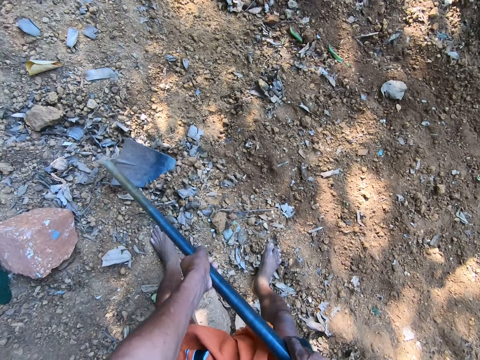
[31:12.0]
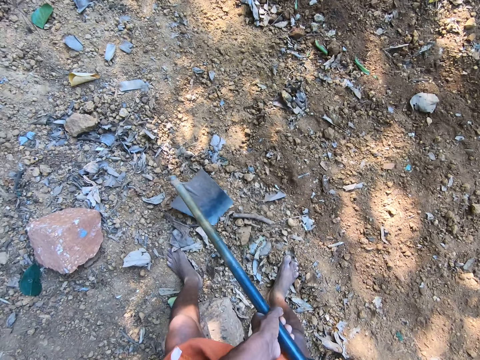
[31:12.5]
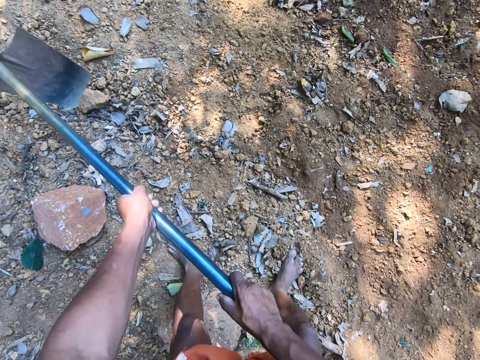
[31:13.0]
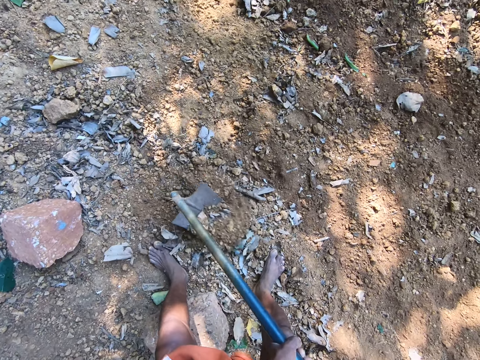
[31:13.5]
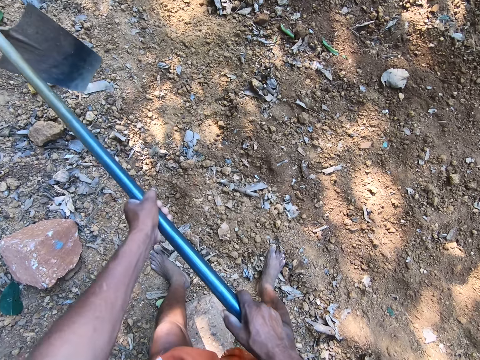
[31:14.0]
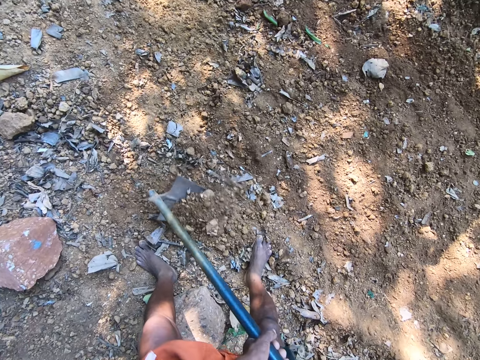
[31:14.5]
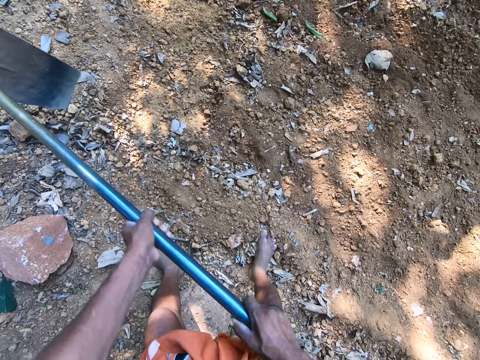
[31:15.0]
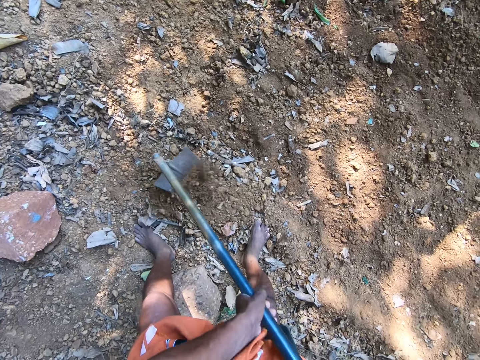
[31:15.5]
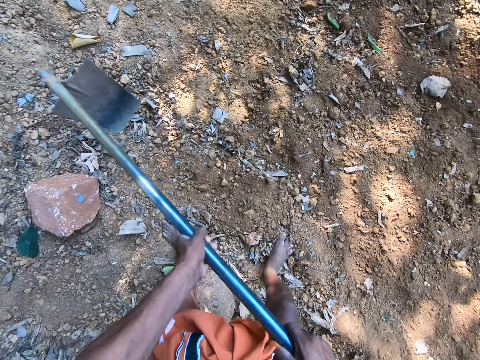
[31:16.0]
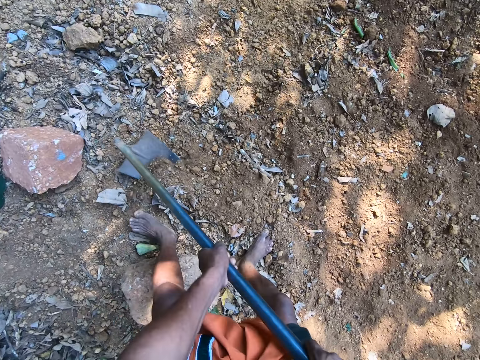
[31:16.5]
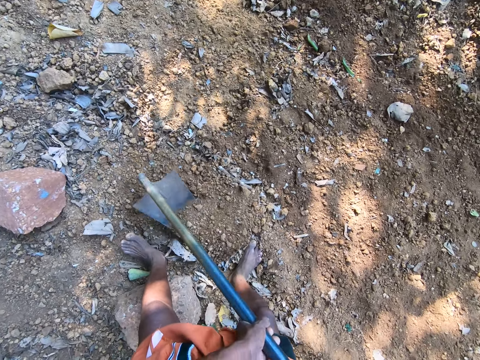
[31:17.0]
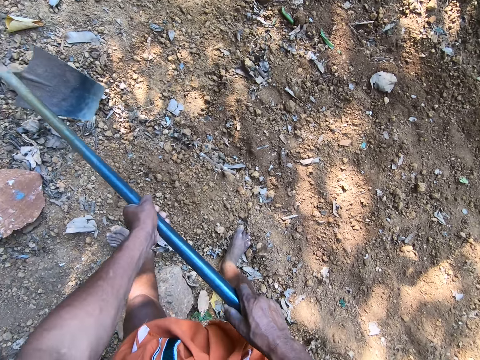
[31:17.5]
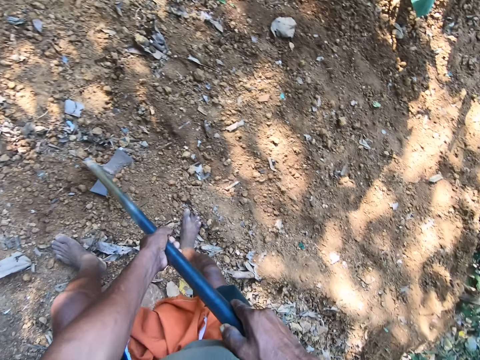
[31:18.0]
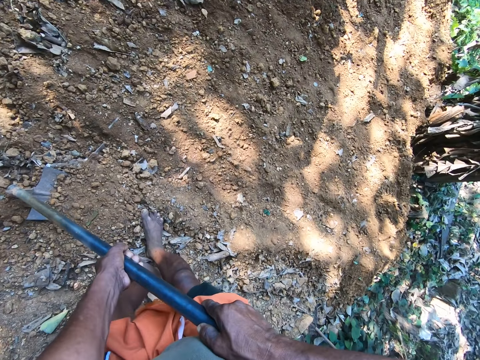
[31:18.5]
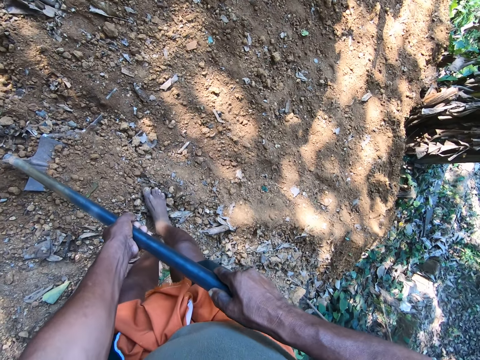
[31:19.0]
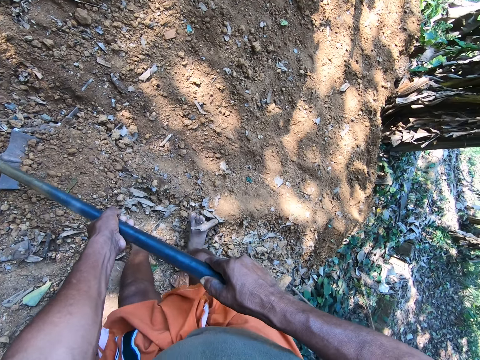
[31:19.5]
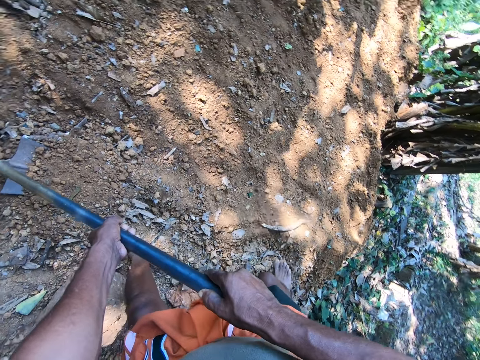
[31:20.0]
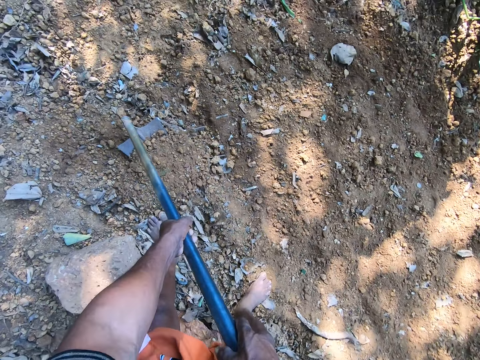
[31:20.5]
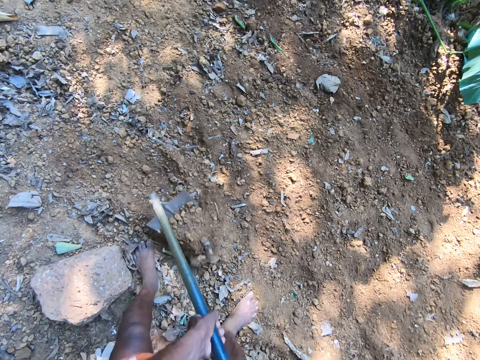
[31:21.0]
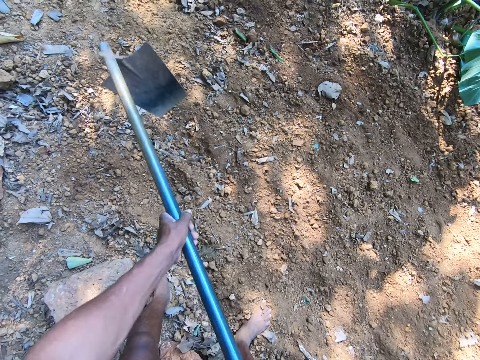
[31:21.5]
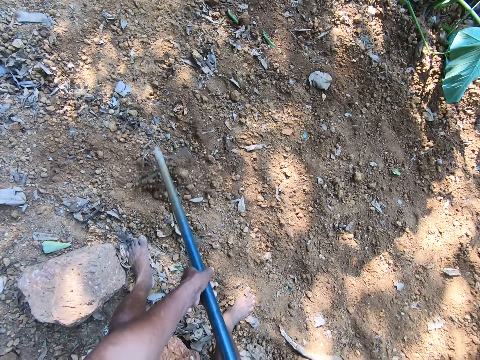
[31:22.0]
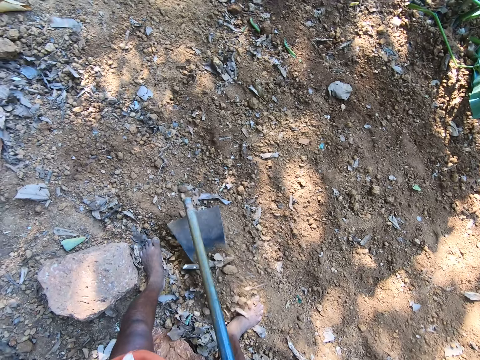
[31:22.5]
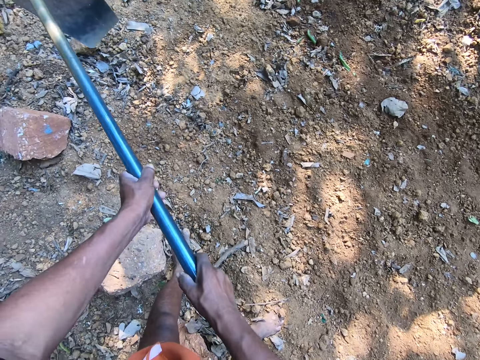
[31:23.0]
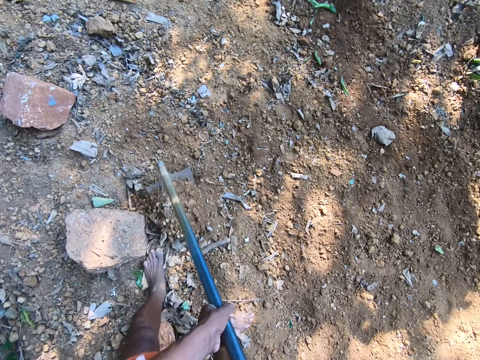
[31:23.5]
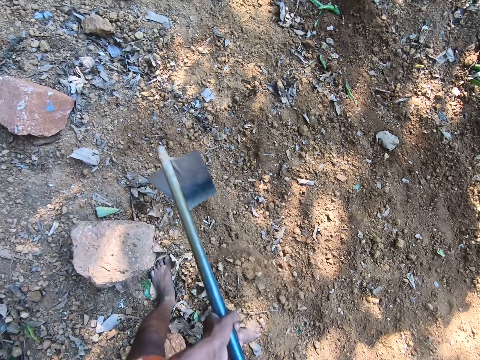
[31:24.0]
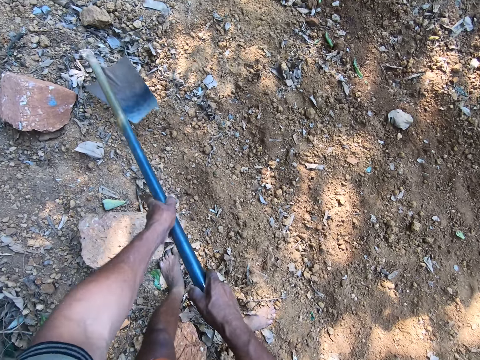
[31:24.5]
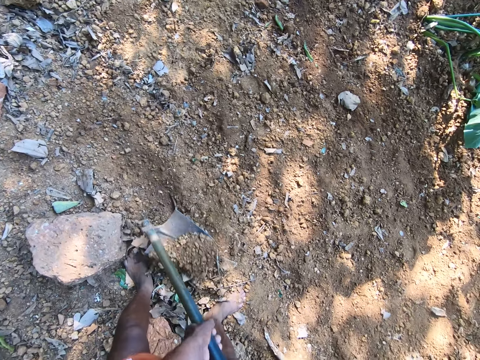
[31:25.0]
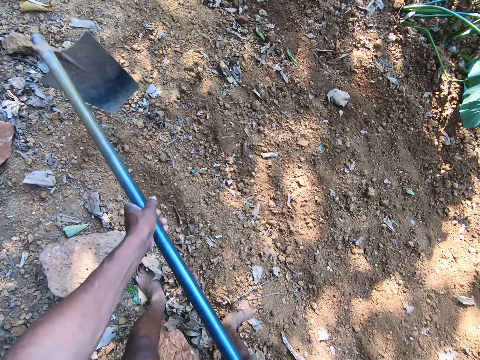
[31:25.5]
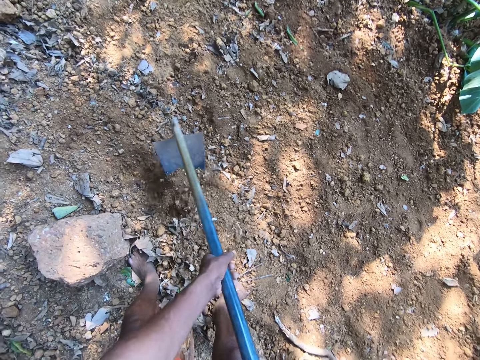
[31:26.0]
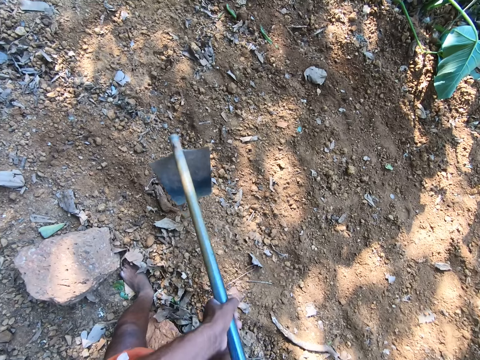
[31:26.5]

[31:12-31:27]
The camera wearer moves a twig on the ground with his right foot. He gathers sand on the ground with the hoe in both hands.

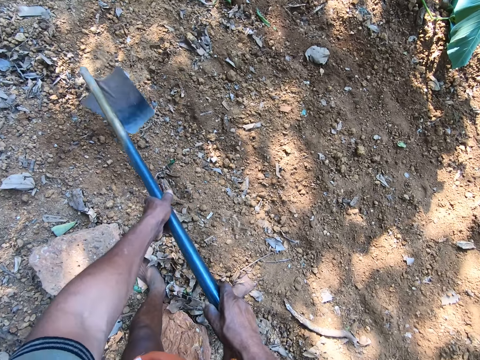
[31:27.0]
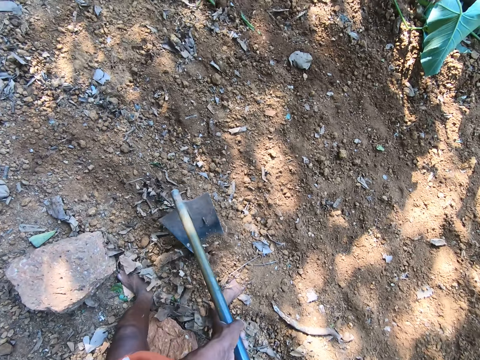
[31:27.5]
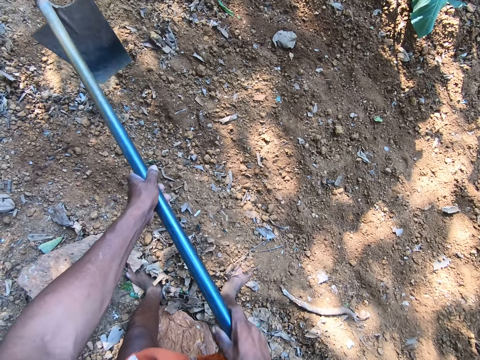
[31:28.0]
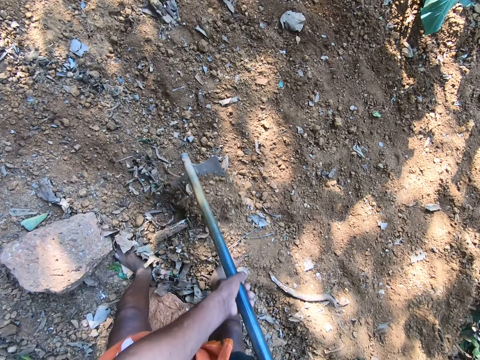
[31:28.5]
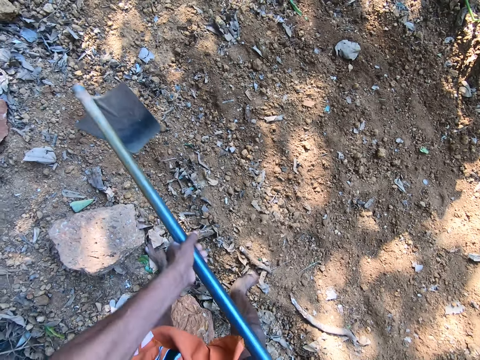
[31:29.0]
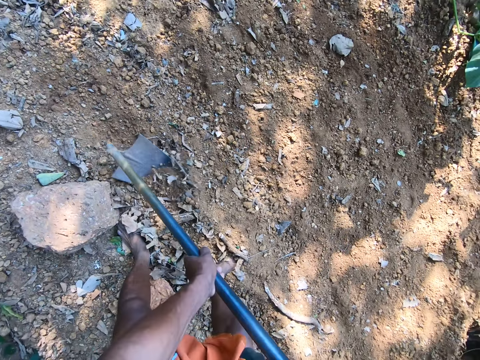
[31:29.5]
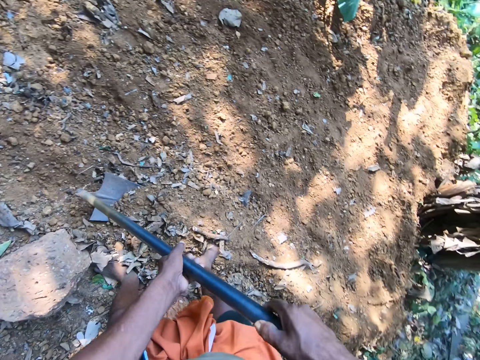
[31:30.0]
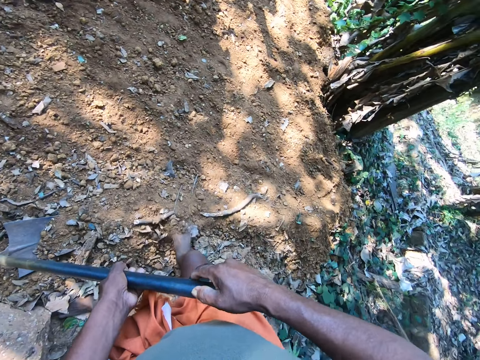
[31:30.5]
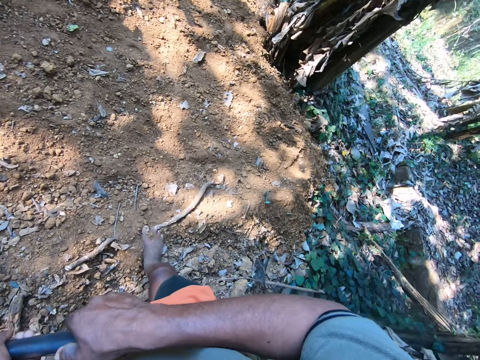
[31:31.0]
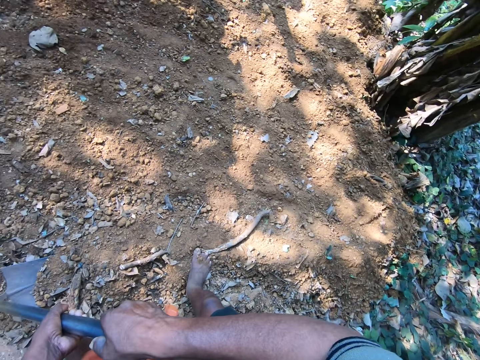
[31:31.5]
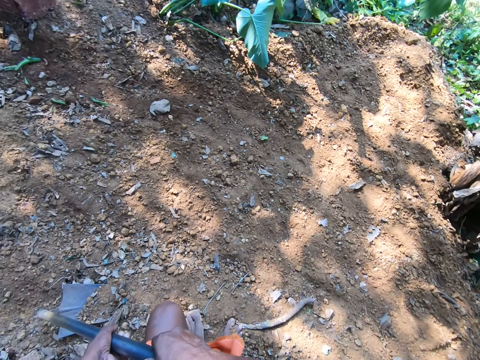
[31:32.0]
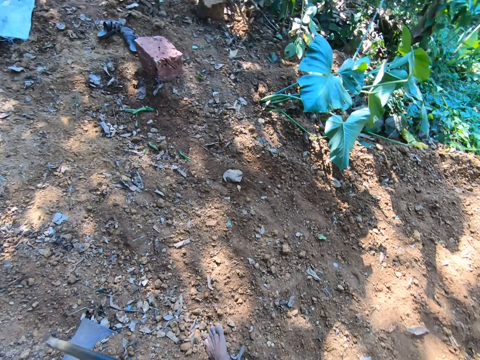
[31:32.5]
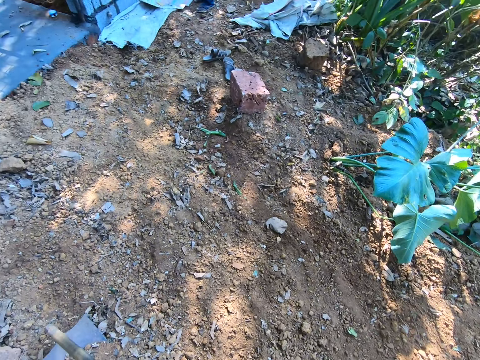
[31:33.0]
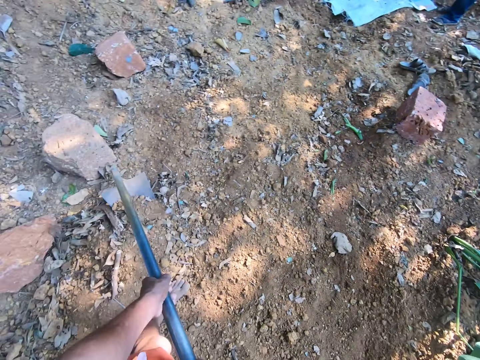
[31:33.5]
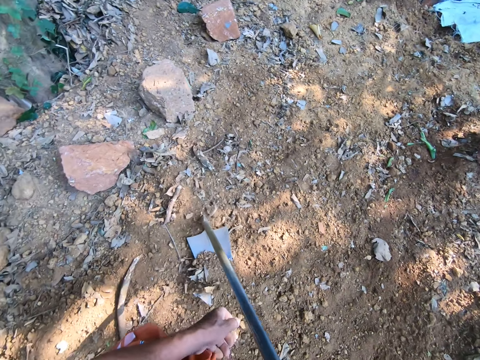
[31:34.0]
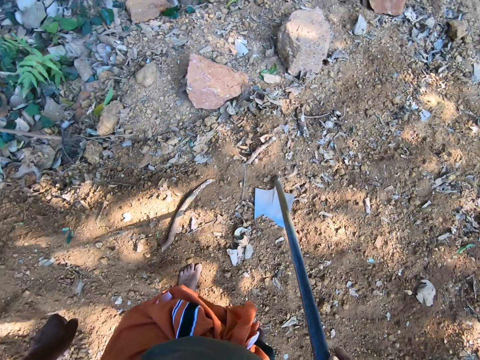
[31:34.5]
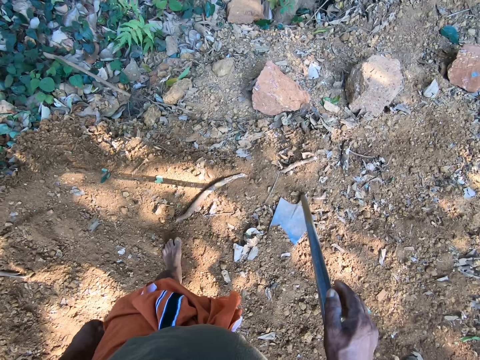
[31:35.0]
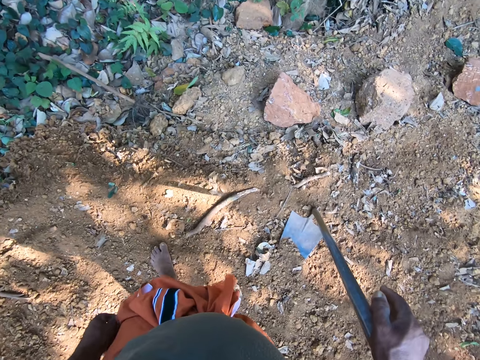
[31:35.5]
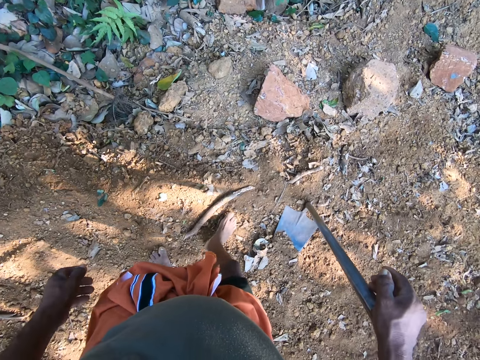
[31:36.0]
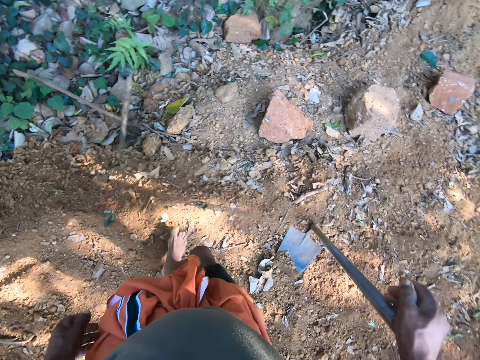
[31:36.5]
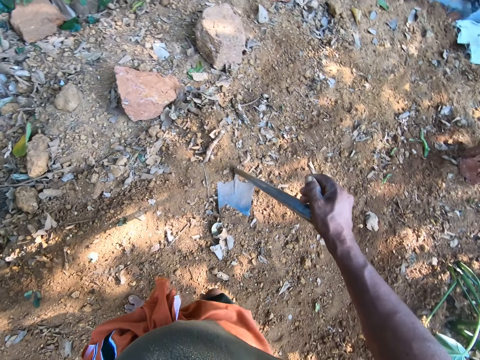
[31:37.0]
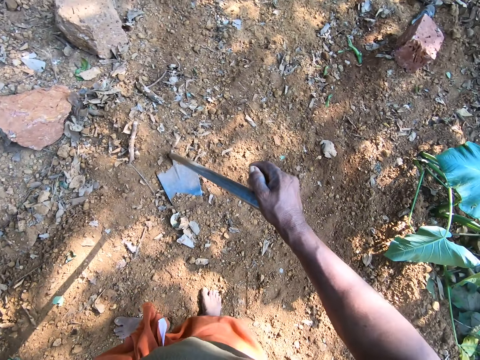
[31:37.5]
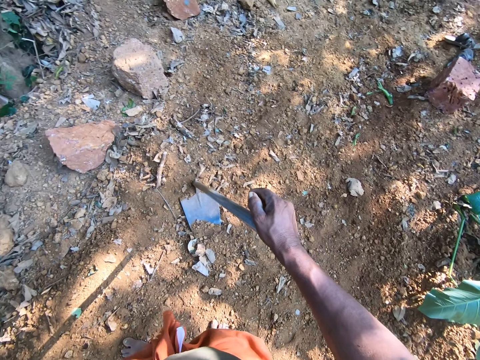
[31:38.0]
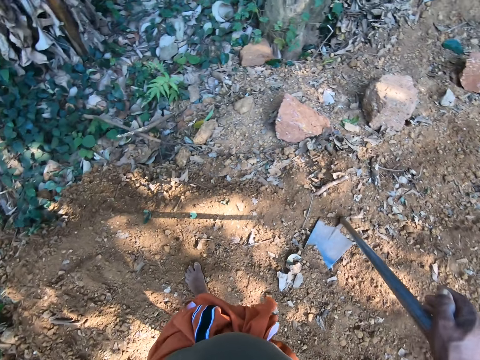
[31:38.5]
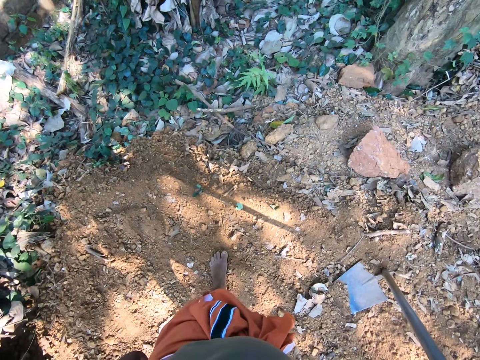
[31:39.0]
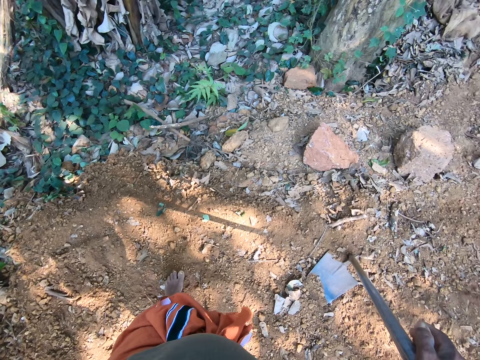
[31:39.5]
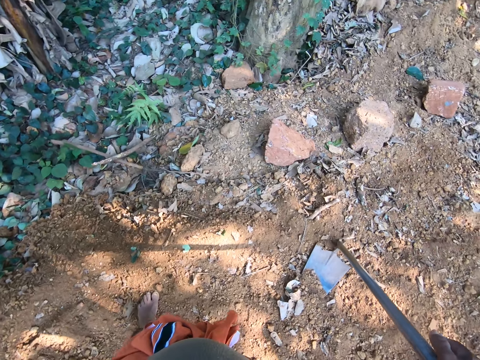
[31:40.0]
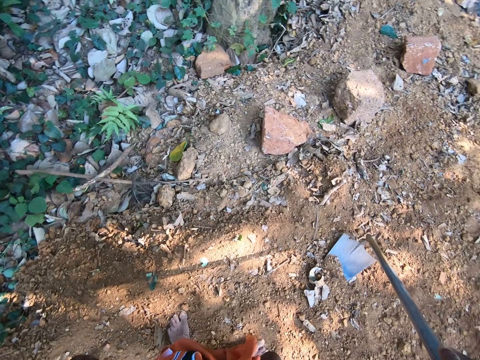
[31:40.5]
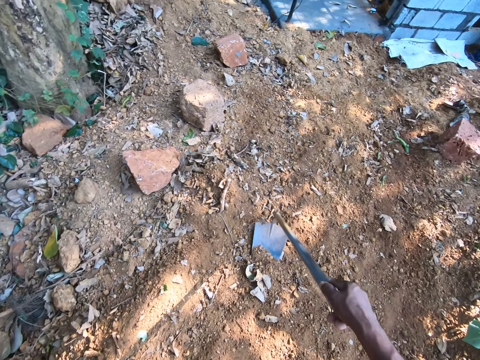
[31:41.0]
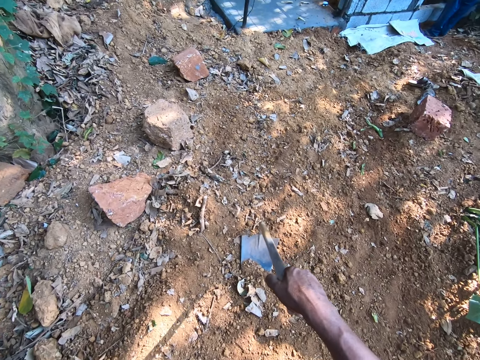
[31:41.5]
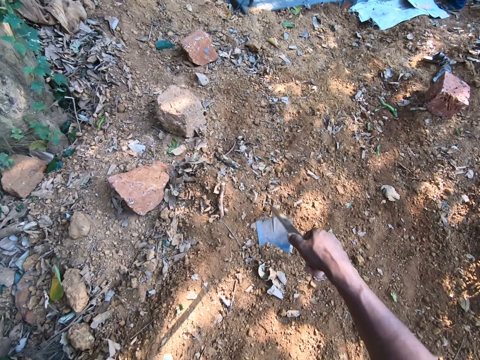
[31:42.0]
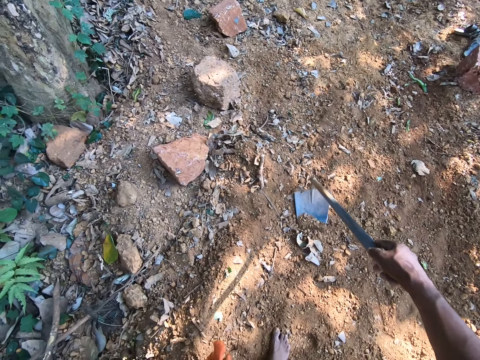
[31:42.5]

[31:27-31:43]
The camera wearer walks in the compound. He stares at the ground. He moves a twig on the ground with his right foot.
